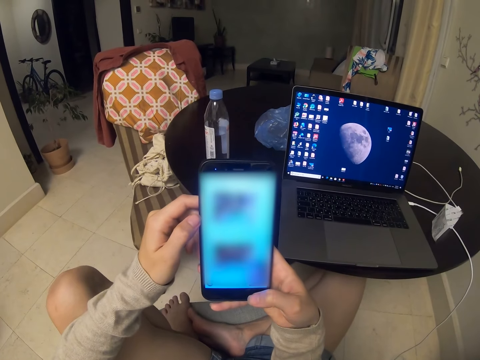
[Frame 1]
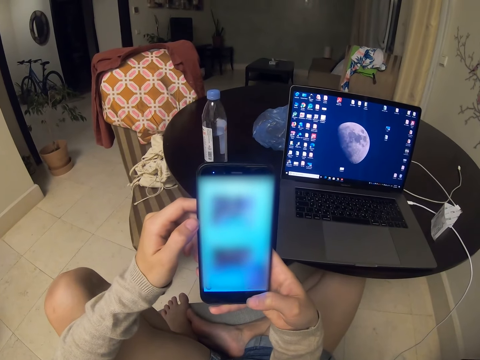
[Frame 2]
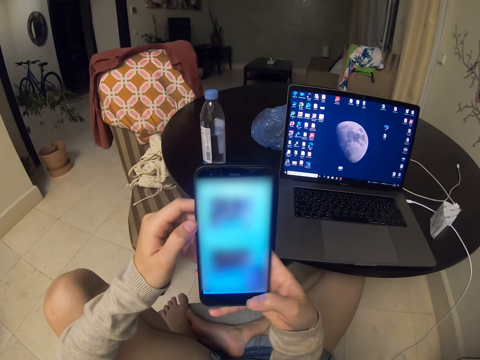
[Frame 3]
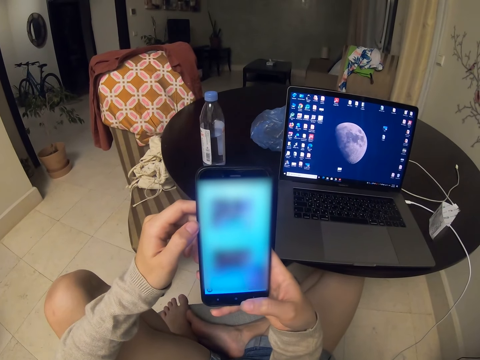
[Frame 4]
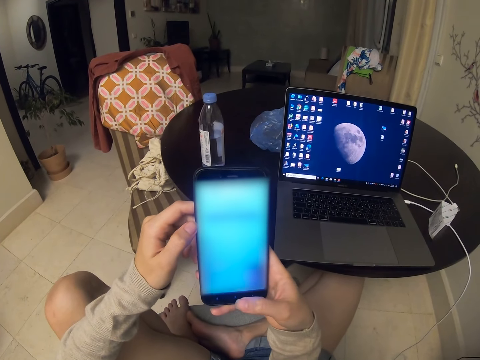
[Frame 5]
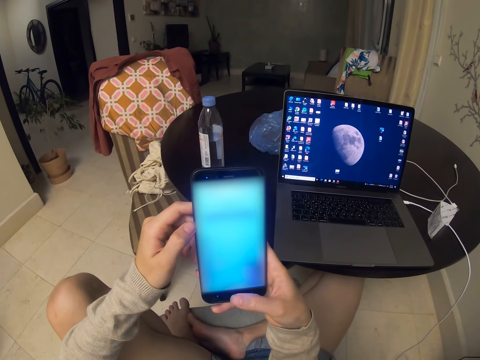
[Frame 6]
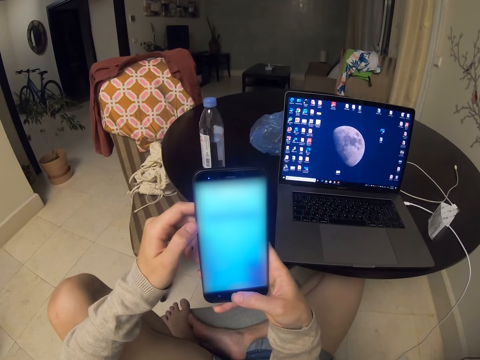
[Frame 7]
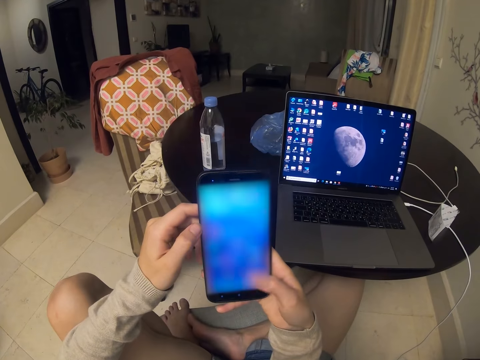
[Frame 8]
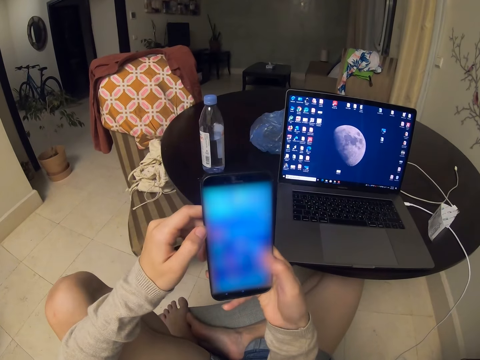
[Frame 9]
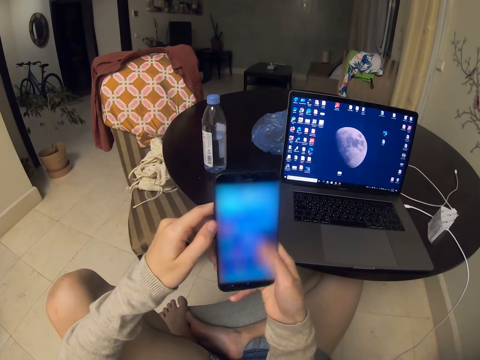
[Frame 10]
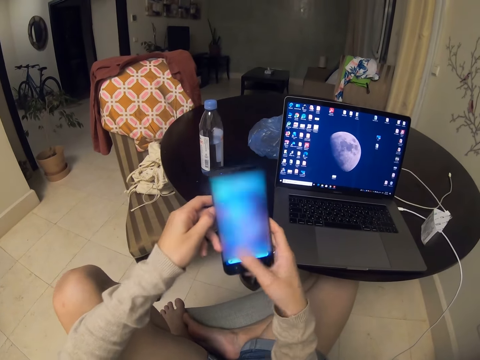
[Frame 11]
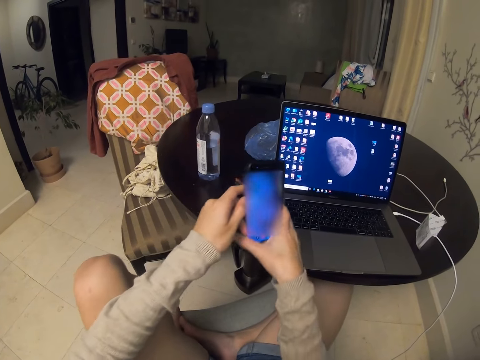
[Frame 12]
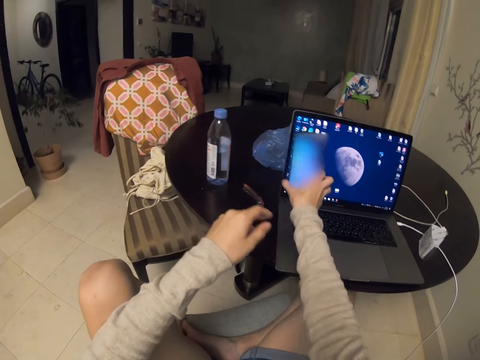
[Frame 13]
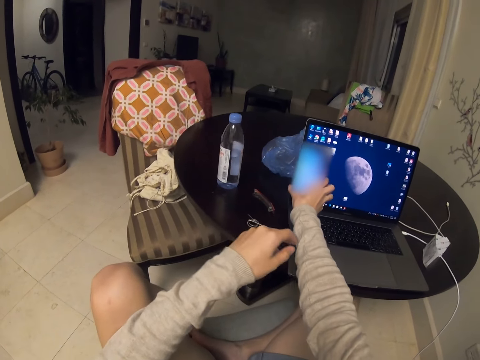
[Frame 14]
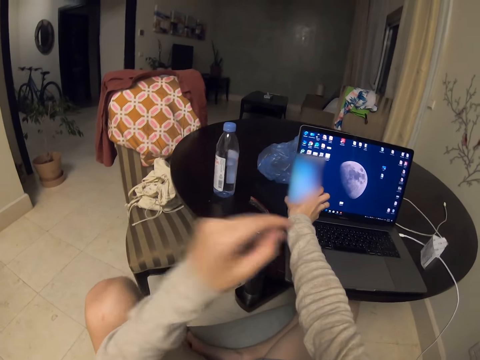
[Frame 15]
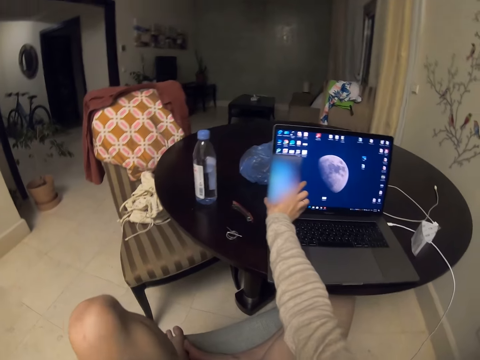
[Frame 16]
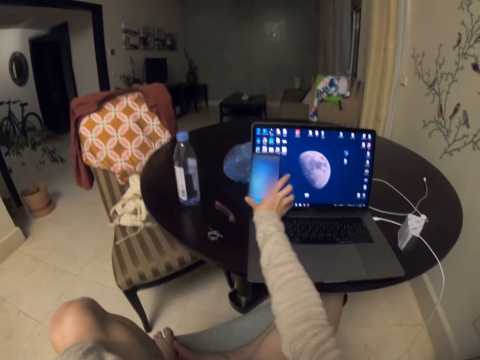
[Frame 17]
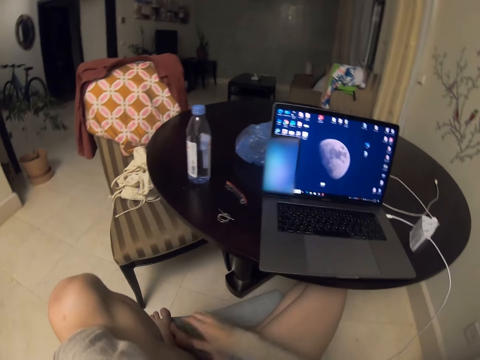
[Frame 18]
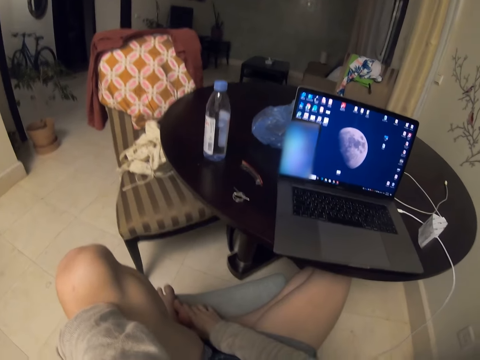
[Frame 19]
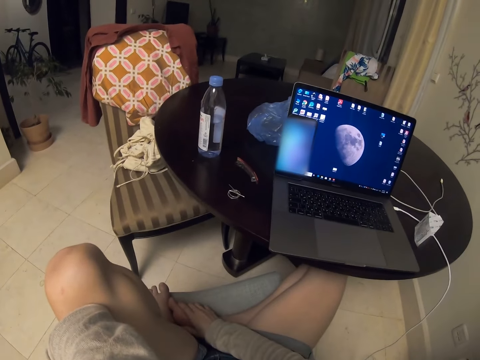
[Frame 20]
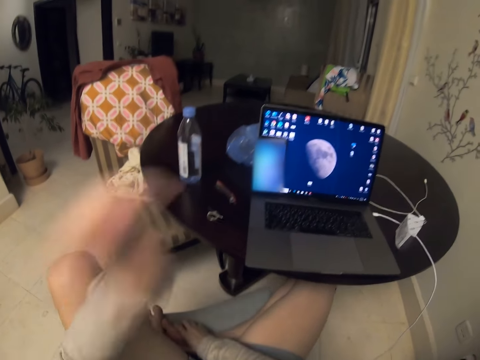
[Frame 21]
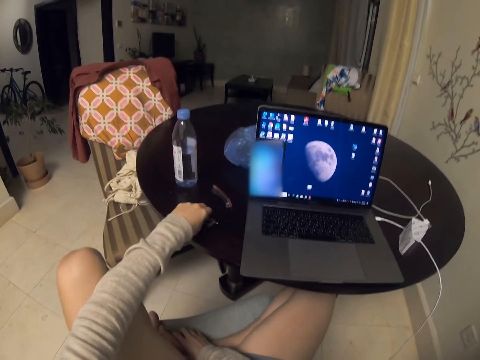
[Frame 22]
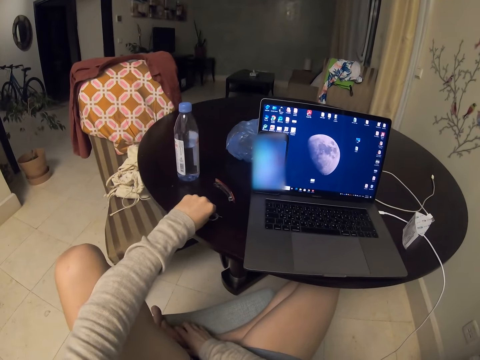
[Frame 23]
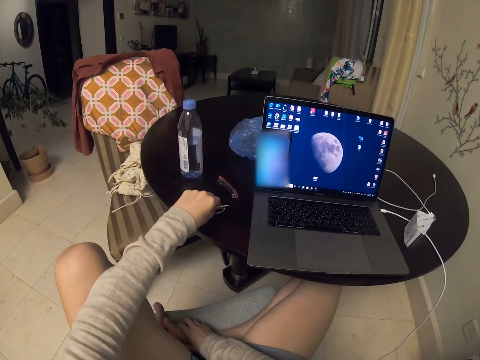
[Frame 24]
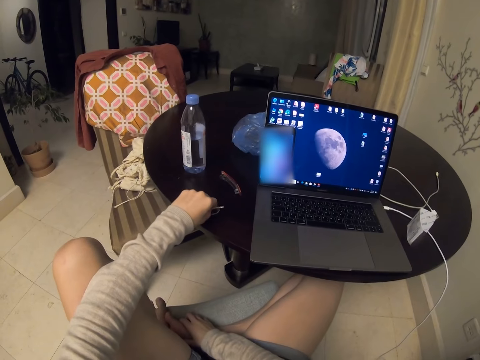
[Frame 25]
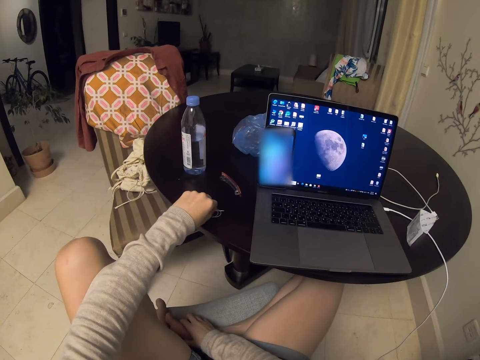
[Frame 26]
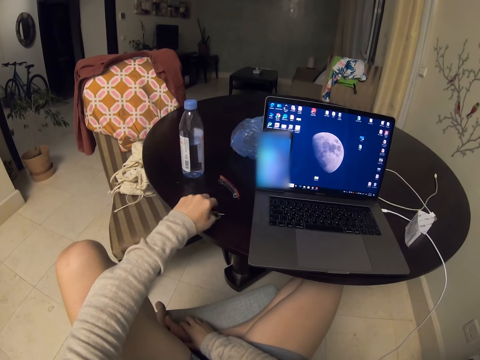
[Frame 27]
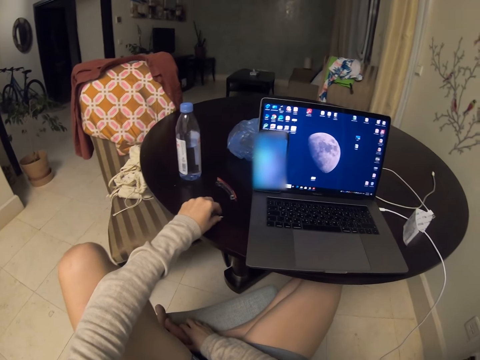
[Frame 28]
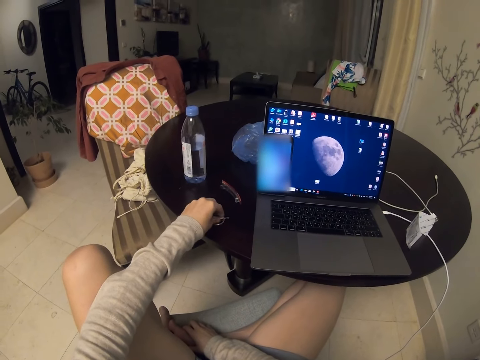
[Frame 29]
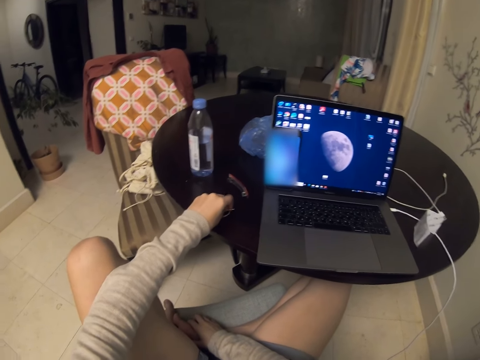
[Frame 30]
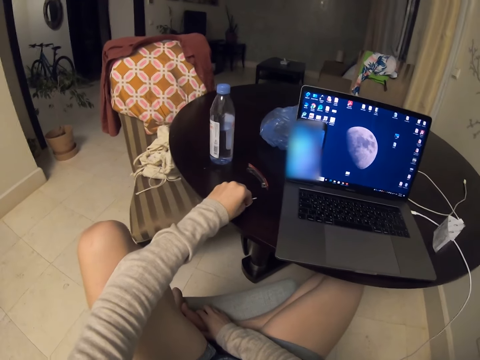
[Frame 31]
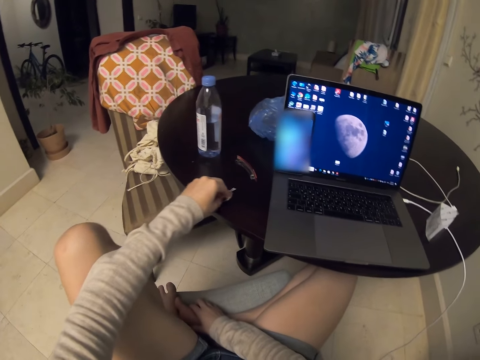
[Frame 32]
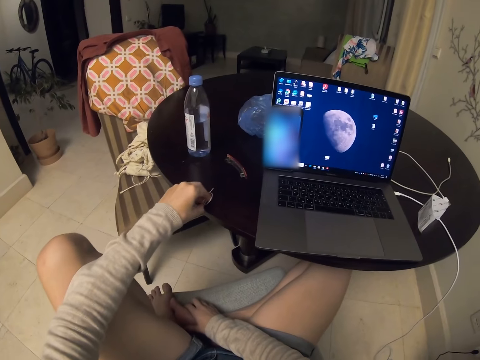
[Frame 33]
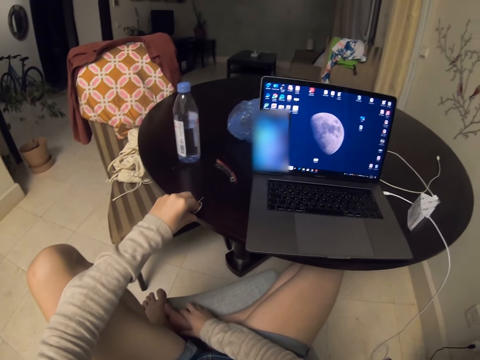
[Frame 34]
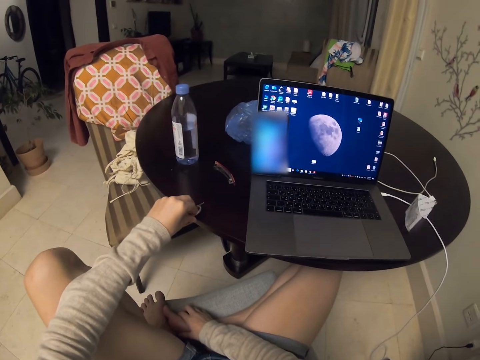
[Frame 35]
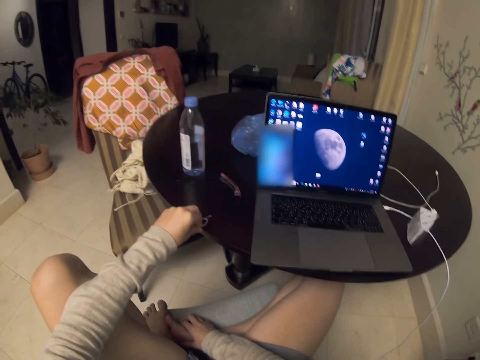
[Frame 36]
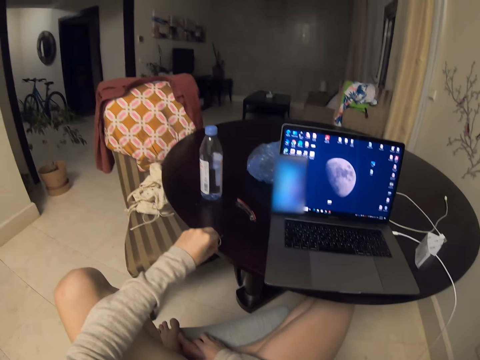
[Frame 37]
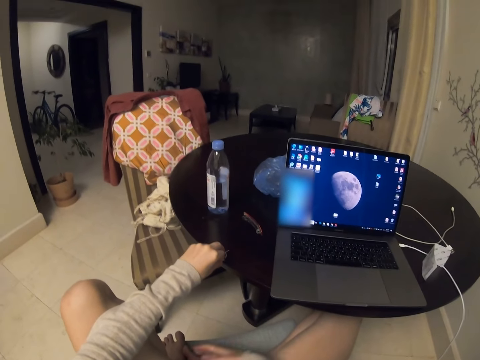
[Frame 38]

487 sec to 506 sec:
The camera wearer converses with a man. They scroll the phone. They put back the mobile phone. They pick up the ring with the left hand. They converse with the man.

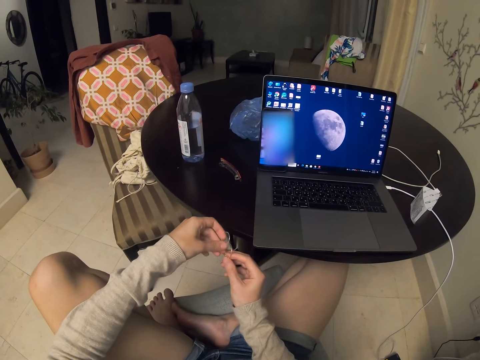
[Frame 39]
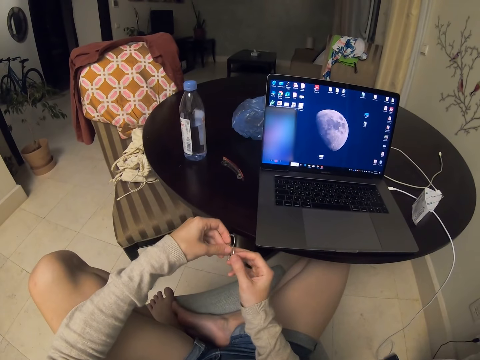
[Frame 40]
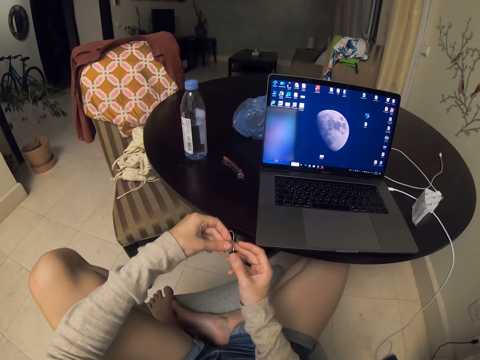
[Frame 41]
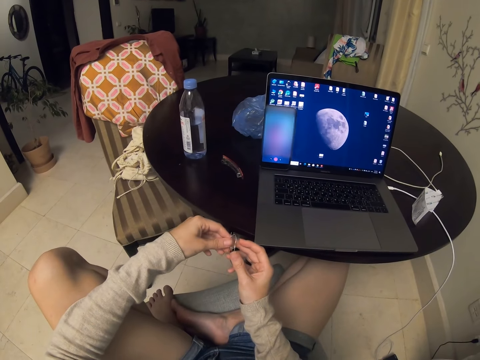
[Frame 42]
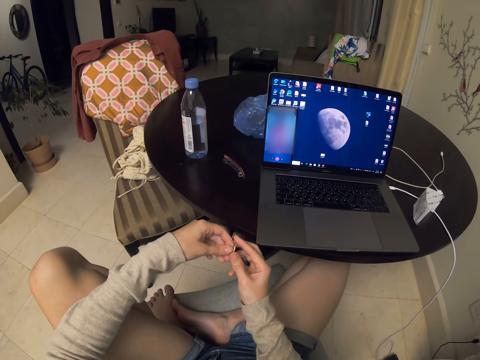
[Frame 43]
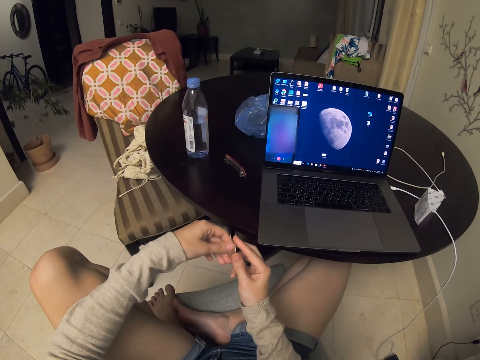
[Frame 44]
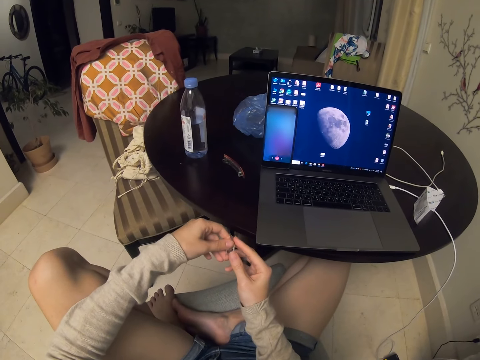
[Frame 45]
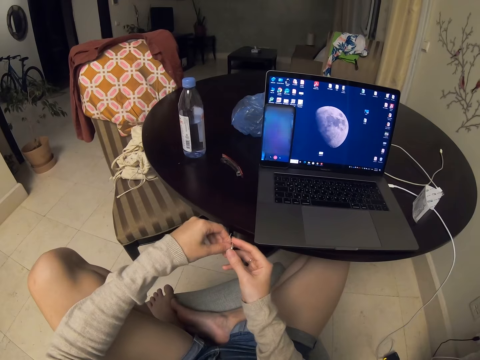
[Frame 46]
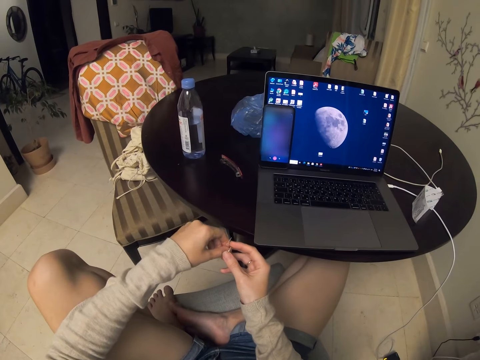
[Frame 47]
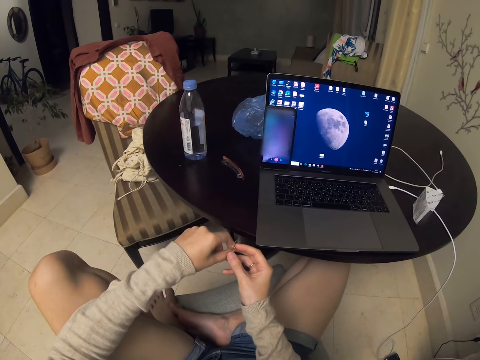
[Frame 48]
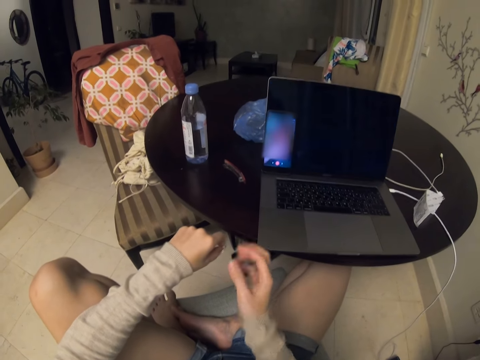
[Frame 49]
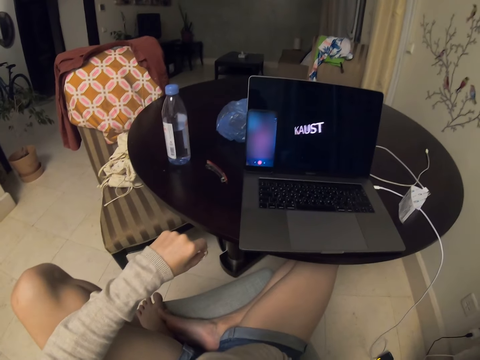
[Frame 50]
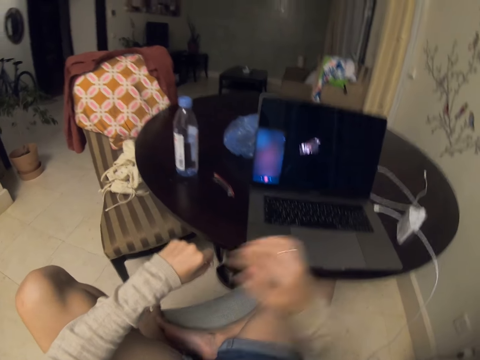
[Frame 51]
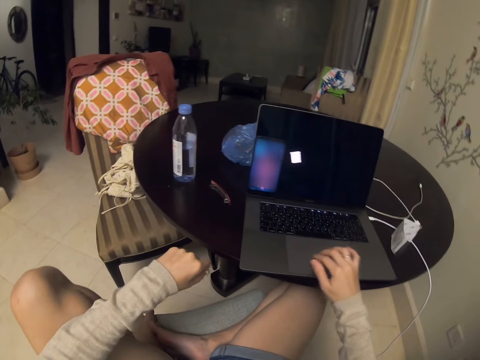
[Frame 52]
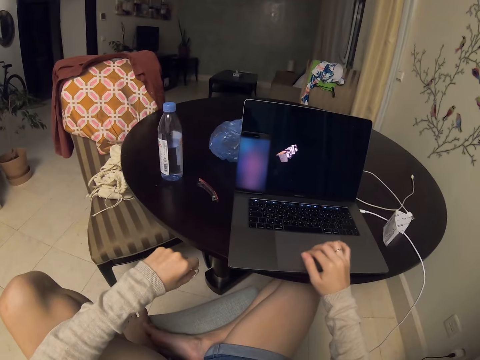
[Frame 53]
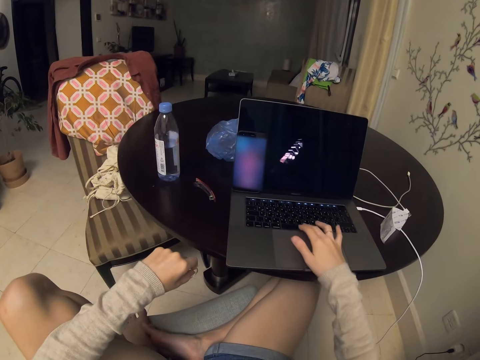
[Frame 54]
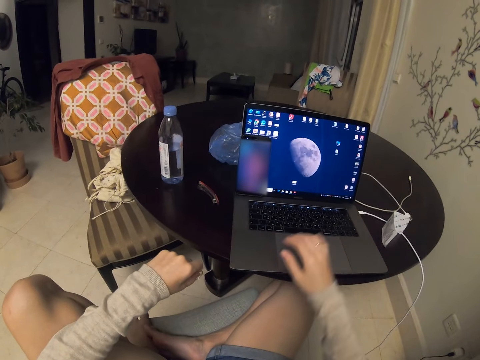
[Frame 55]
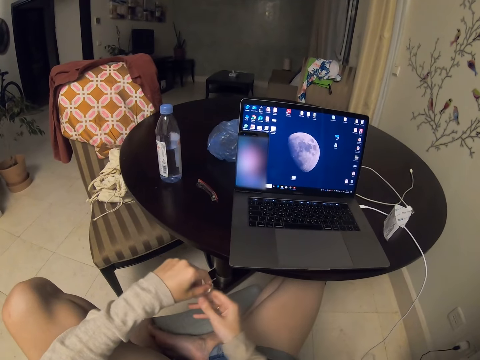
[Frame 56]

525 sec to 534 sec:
The camera wearer plays something on the hand. They operate the laptop. They scroll the laptop.
